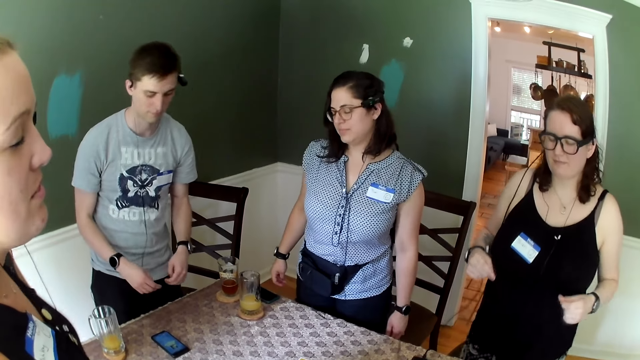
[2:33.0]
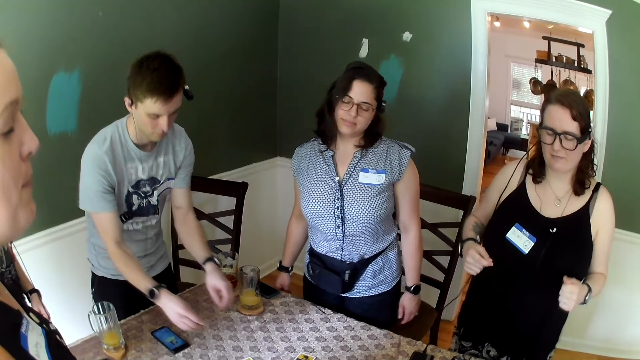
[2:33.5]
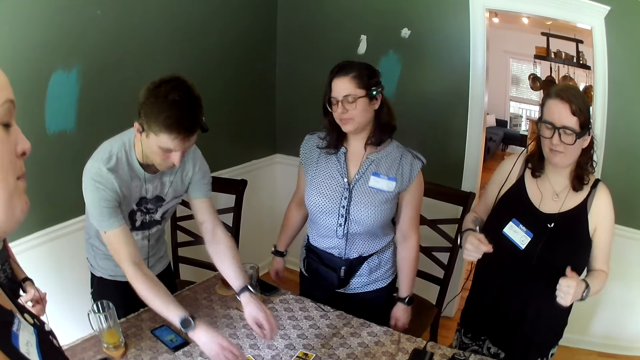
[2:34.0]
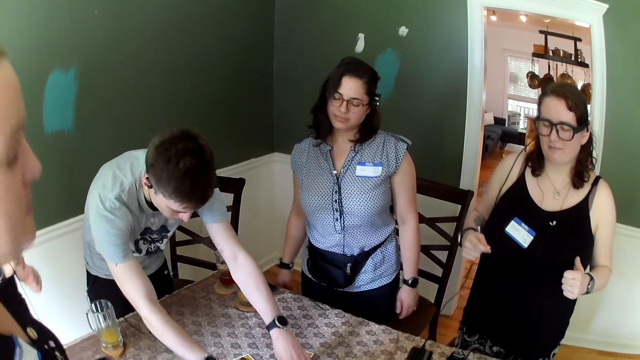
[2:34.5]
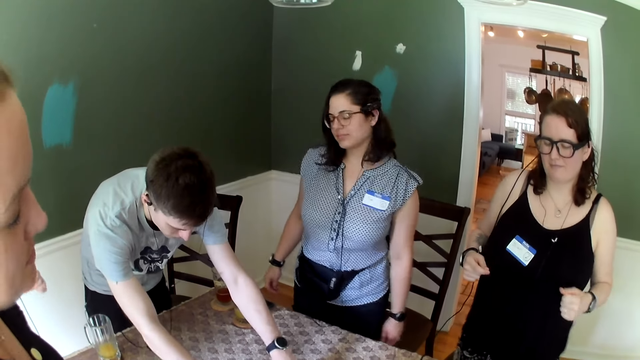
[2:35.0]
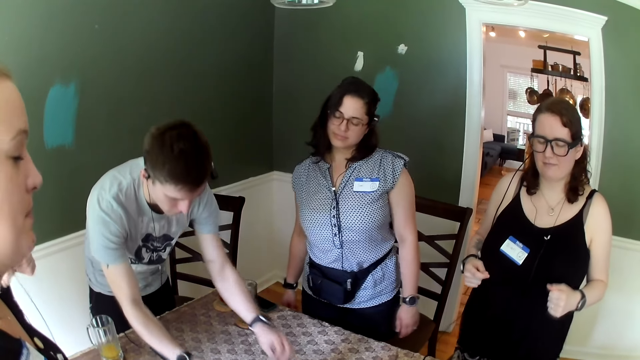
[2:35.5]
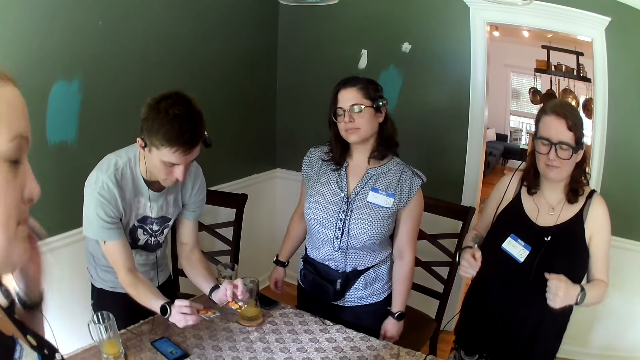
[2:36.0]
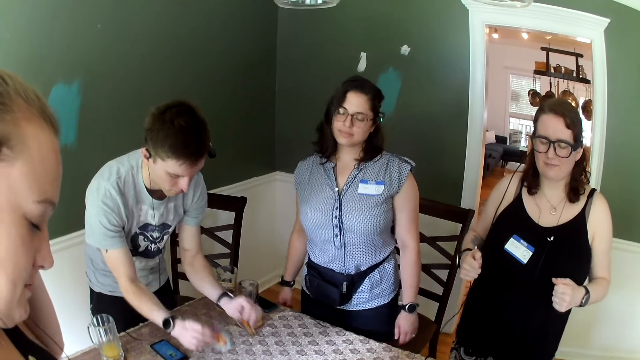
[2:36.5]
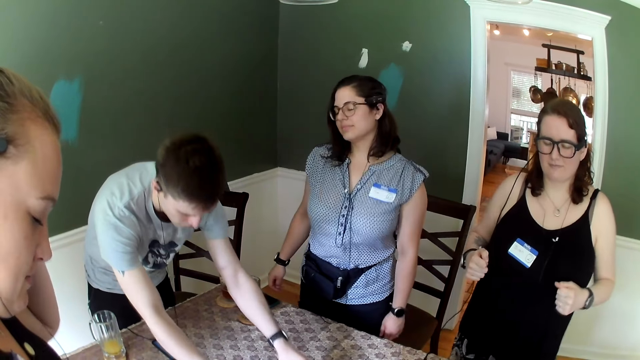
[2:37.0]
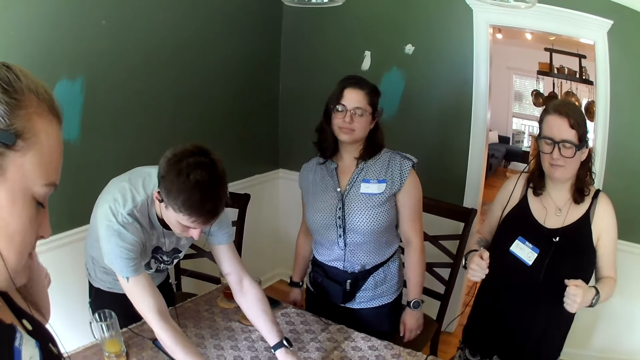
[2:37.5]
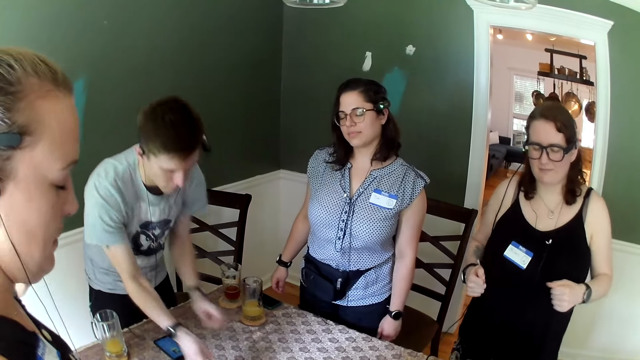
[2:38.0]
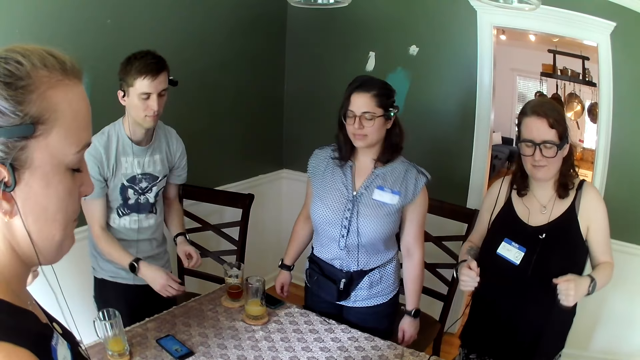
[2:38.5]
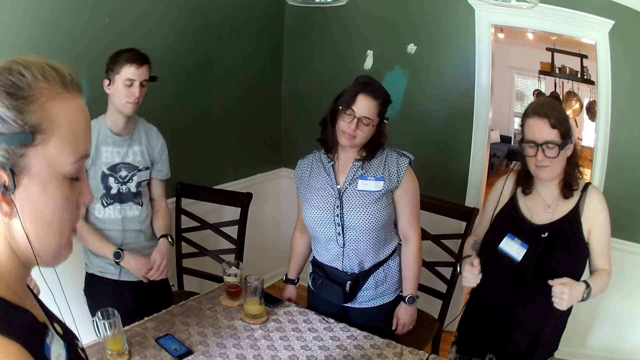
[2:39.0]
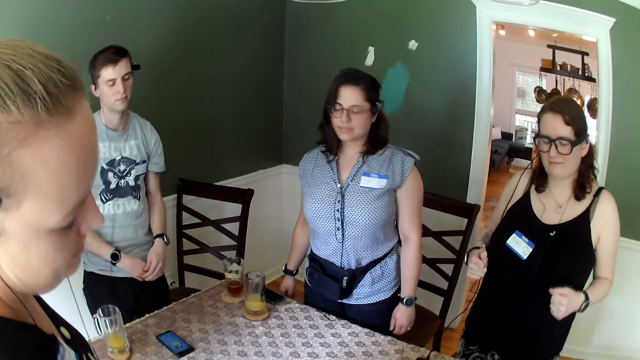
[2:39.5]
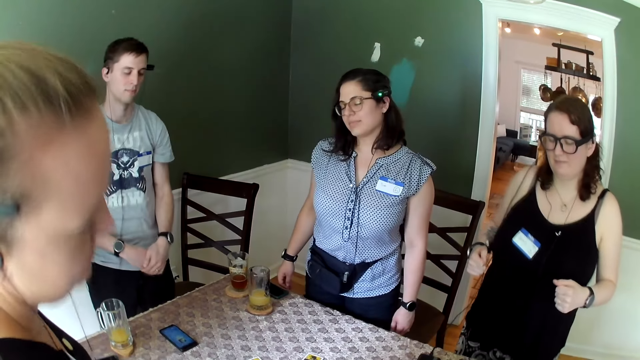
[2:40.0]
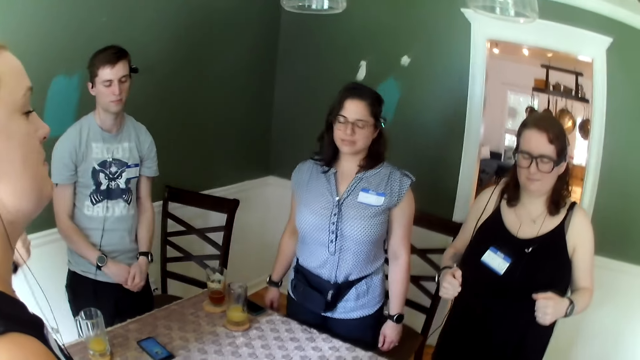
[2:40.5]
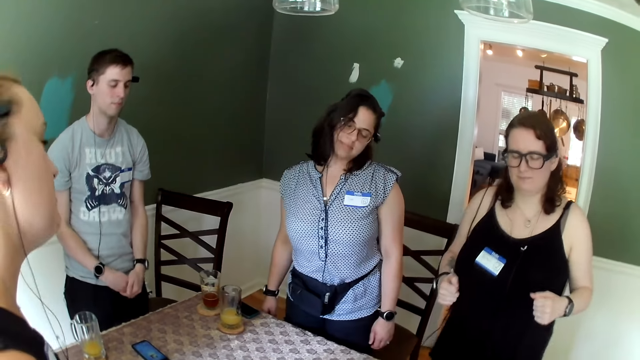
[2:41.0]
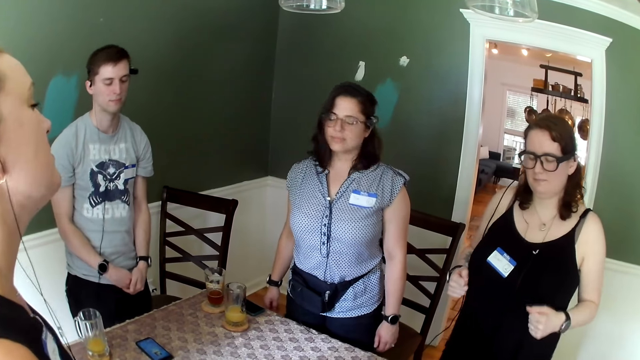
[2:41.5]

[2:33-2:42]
A man picks up cards from the table with both hands. The man drops the cards on the table with both hands.

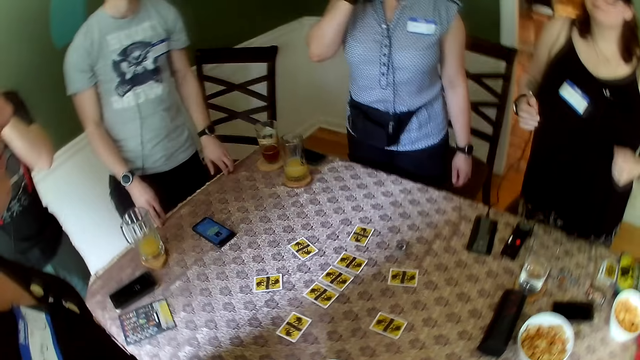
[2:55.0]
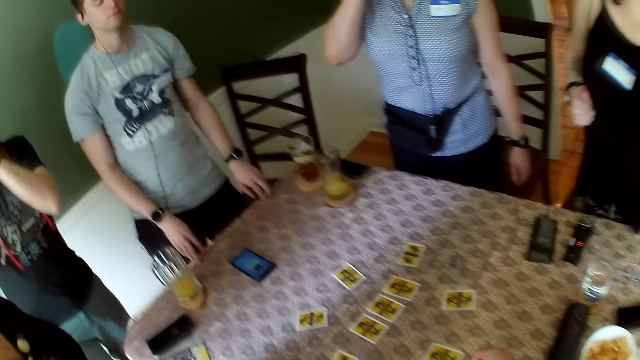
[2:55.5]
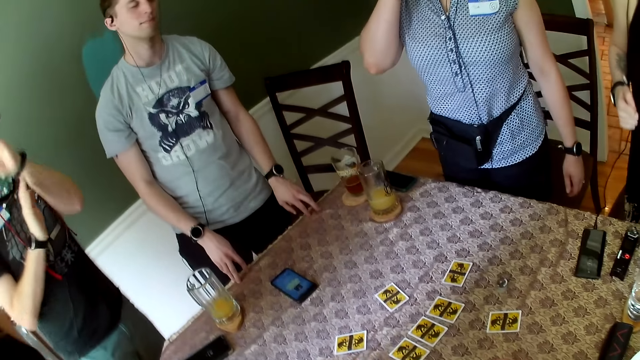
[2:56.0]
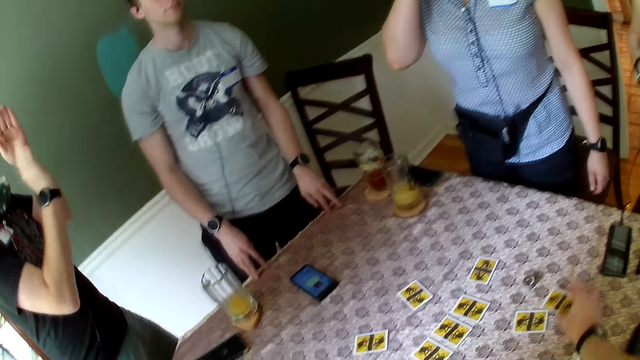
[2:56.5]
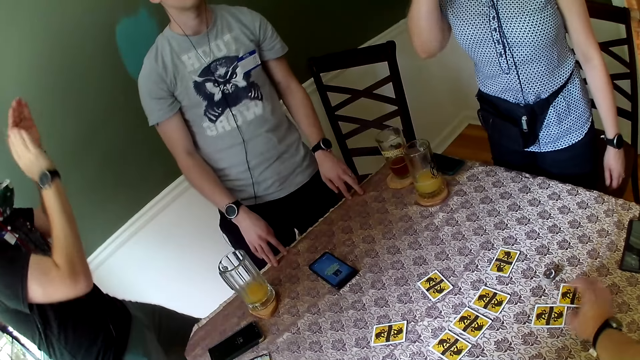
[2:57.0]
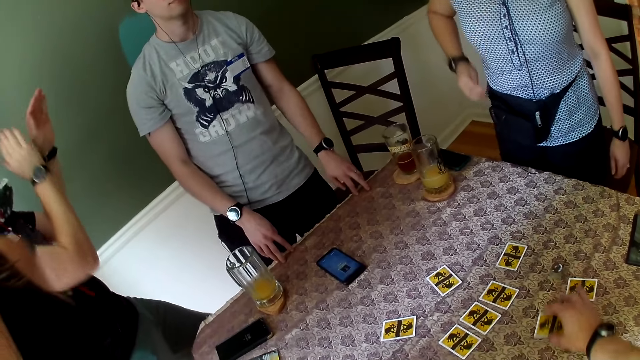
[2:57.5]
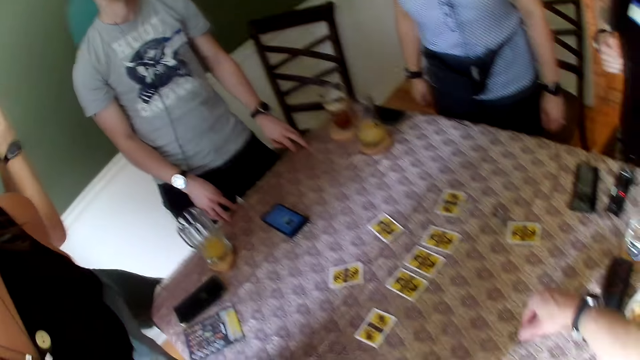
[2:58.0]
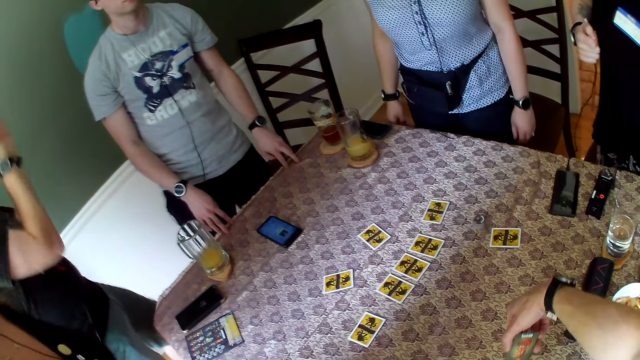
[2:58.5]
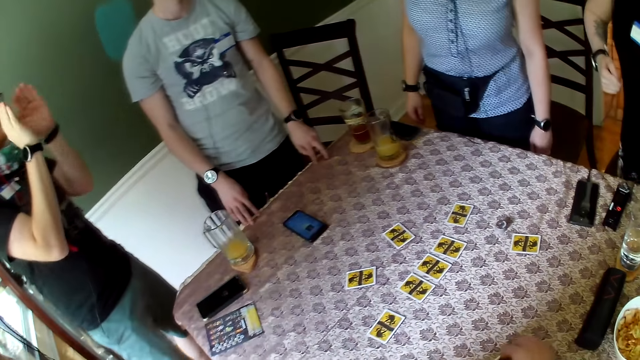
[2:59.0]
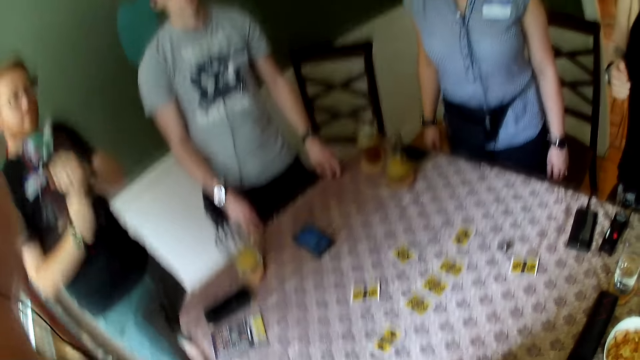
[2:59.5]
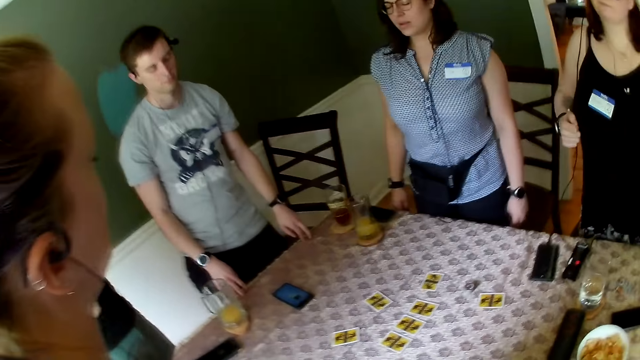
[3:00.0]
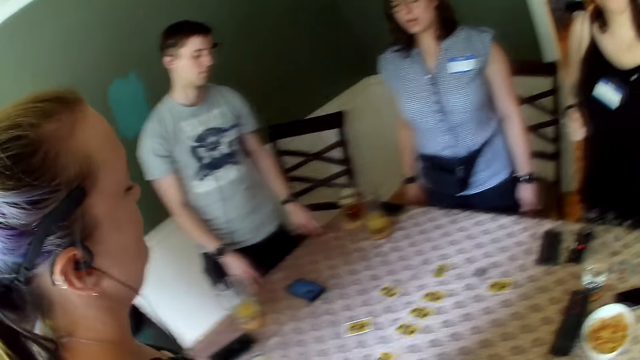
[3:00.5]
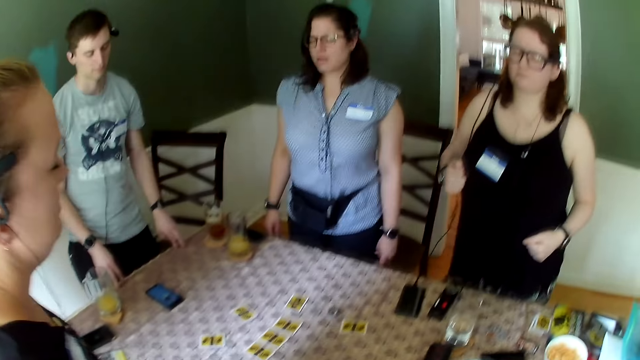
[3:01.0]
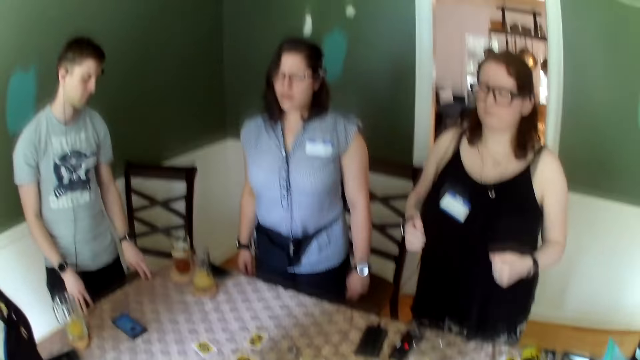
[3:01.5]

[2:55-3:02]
The camera wearer adjusts the card on the table with his right hand. He picks up the card from the table with his right hand.

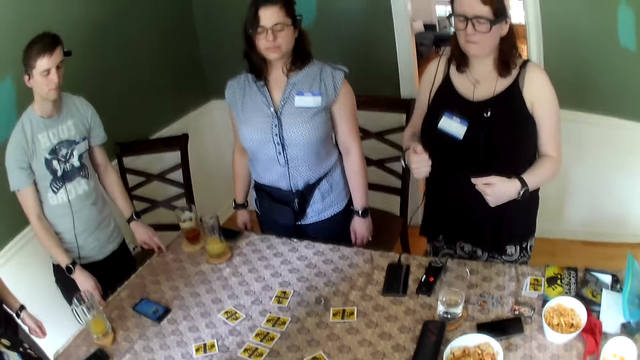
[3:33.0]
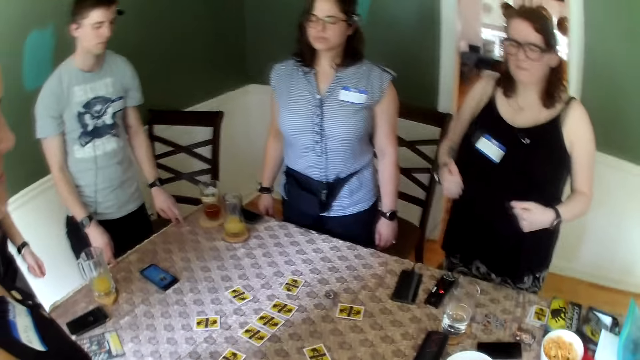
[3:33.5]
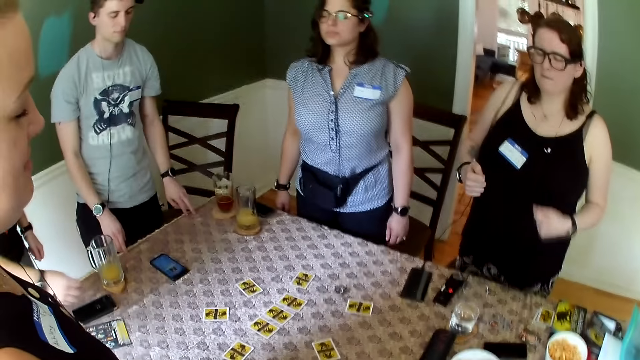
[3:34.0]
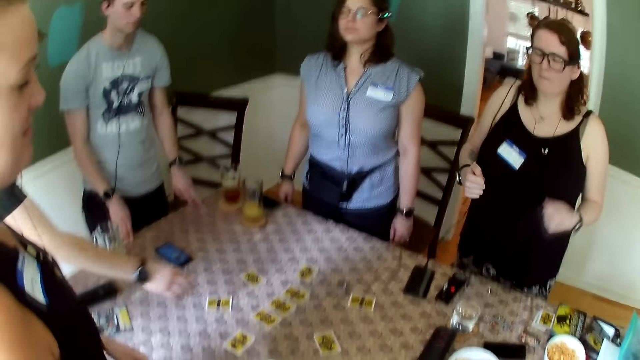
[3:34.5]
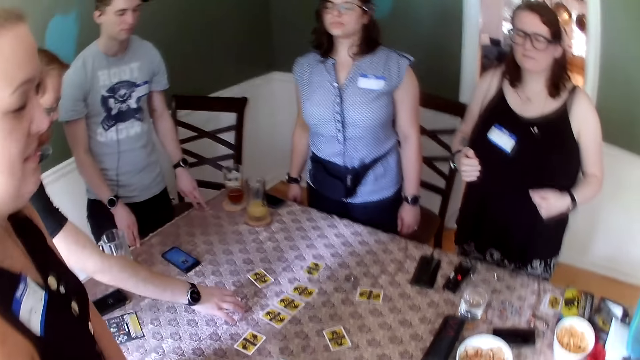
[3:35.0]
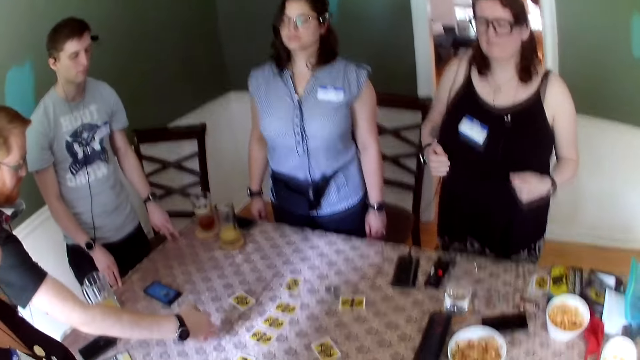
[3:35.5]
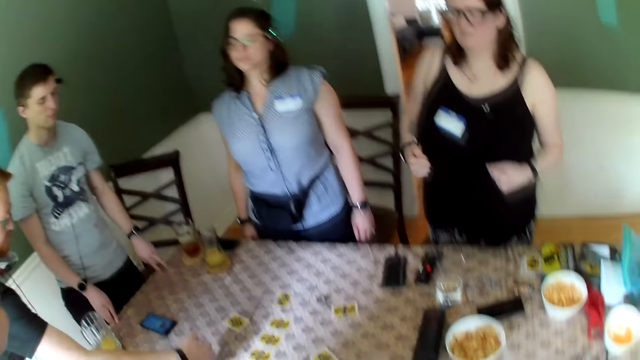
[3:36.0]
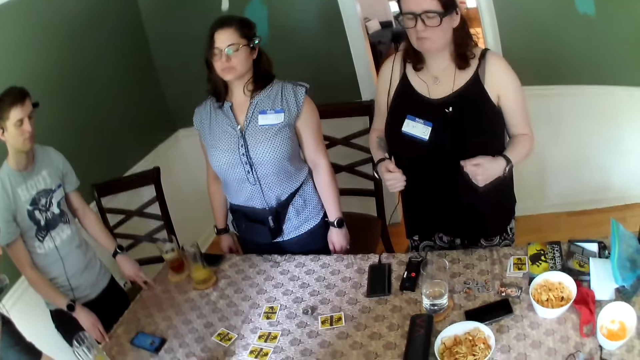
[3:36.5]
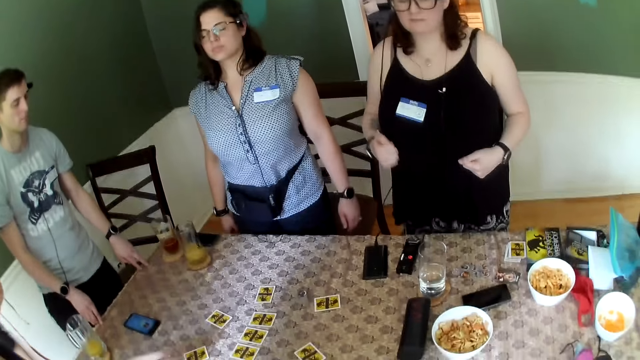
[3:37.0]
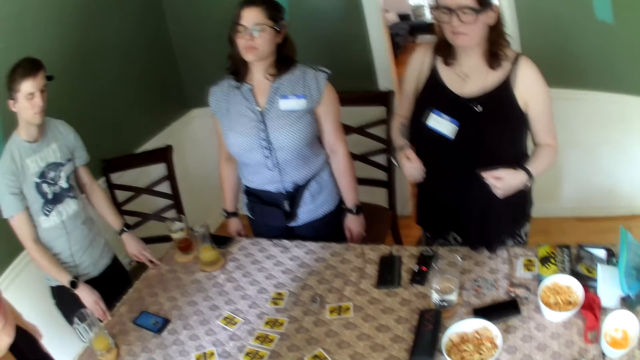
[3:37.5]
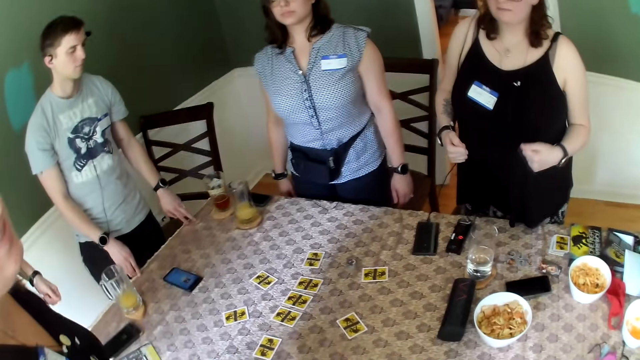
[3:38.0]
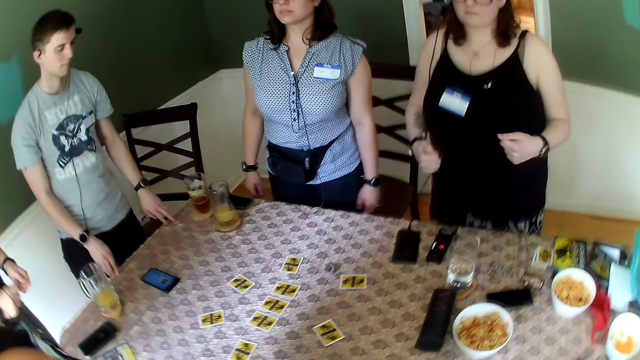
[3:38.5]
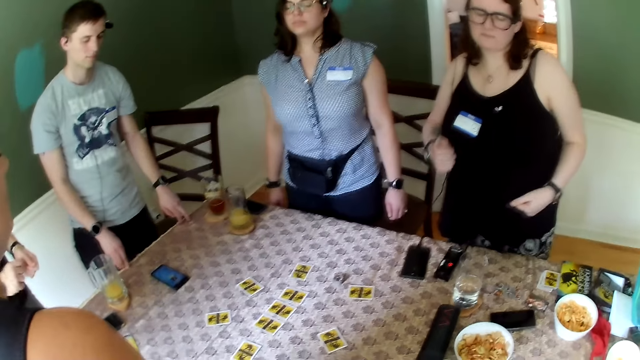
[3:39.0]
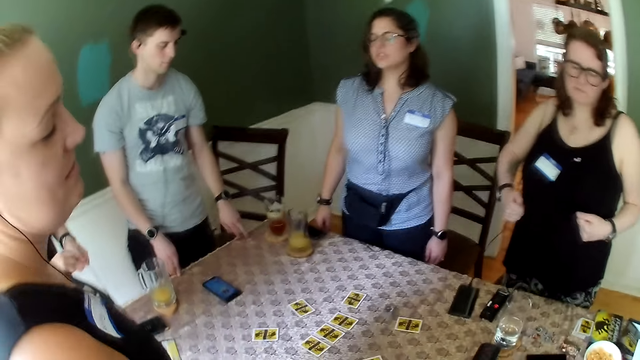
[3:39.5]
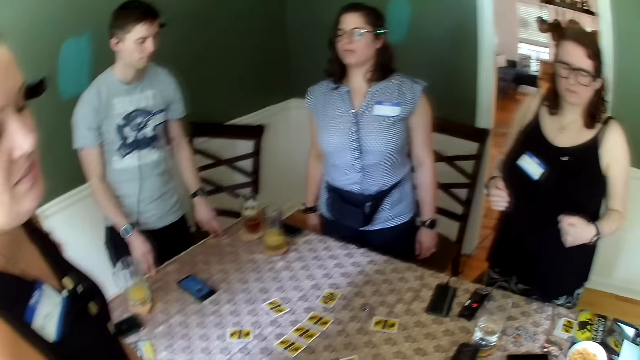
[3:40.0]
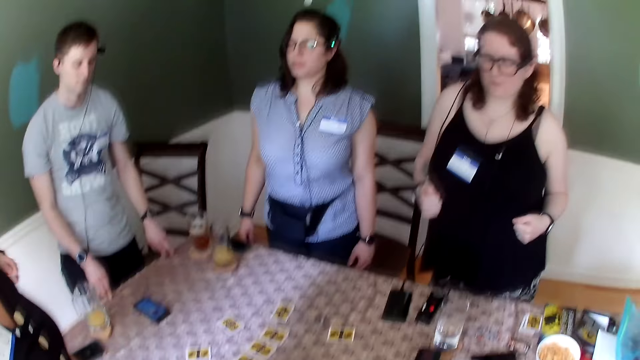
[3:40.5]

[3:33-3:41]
A man adjusts the card on the table with his right hand.
